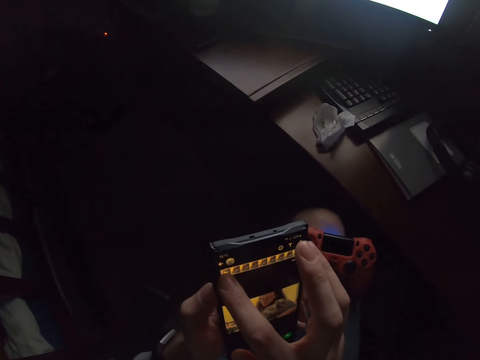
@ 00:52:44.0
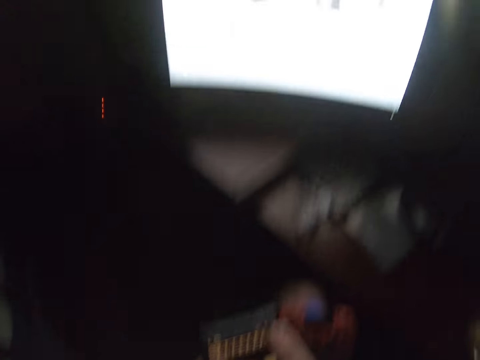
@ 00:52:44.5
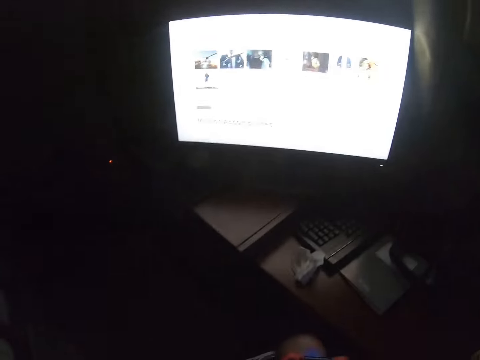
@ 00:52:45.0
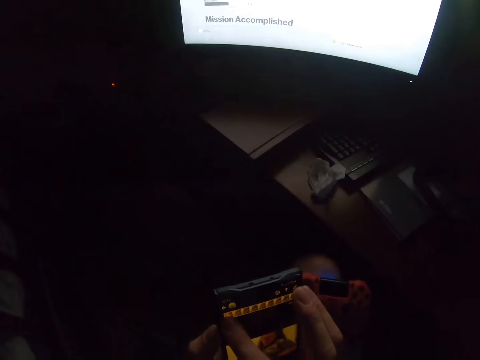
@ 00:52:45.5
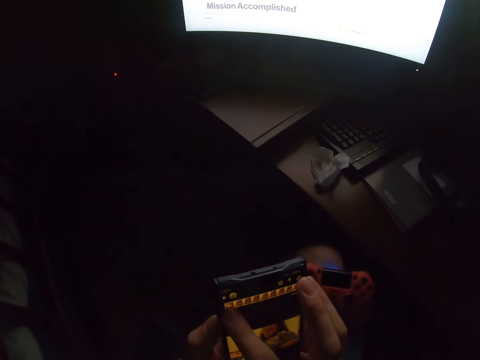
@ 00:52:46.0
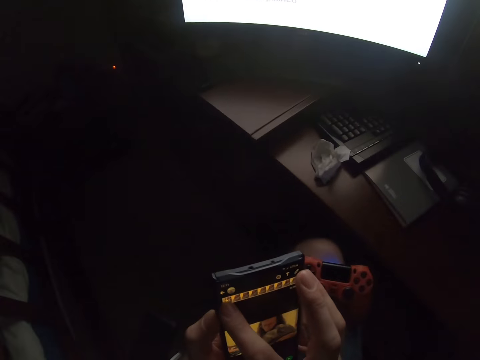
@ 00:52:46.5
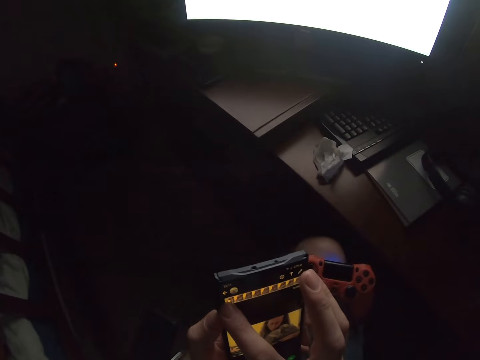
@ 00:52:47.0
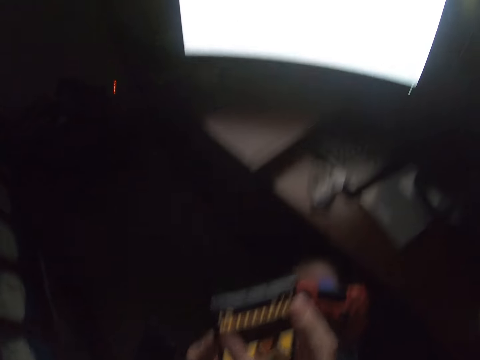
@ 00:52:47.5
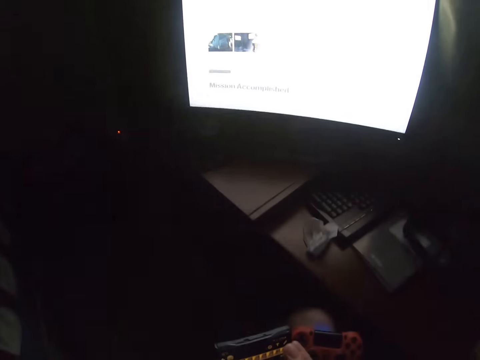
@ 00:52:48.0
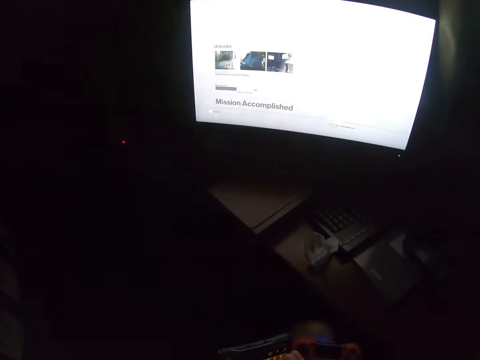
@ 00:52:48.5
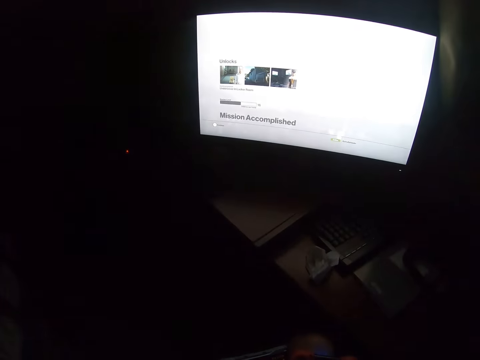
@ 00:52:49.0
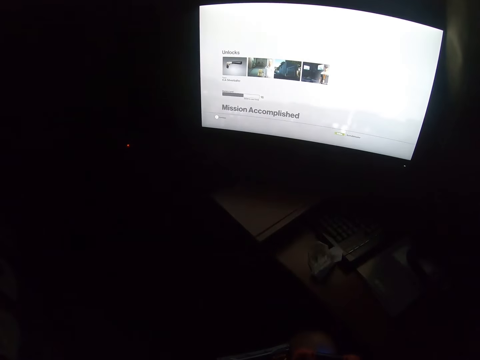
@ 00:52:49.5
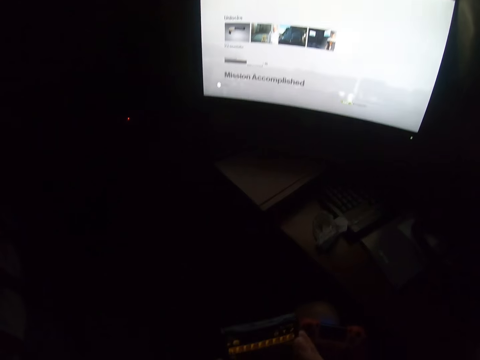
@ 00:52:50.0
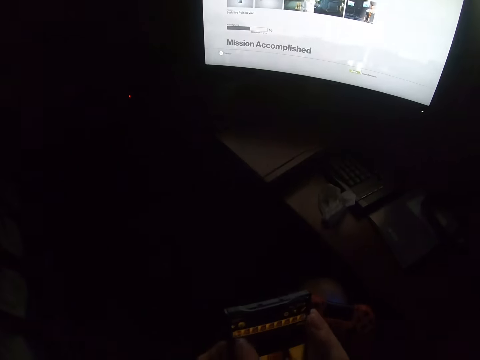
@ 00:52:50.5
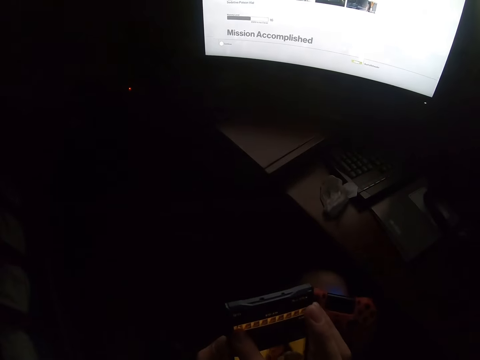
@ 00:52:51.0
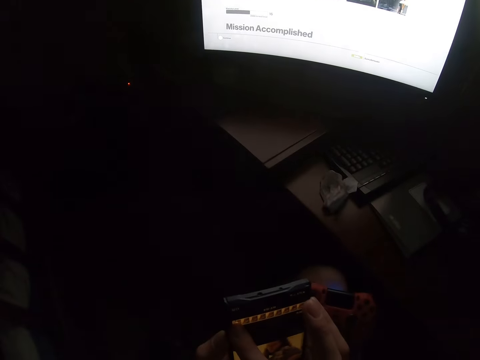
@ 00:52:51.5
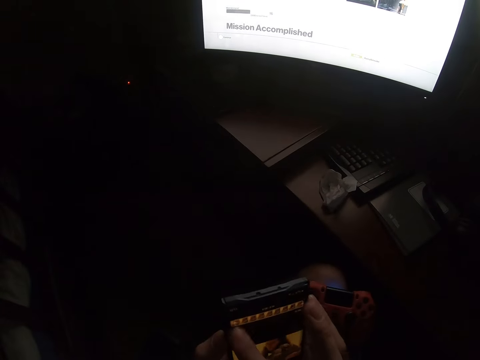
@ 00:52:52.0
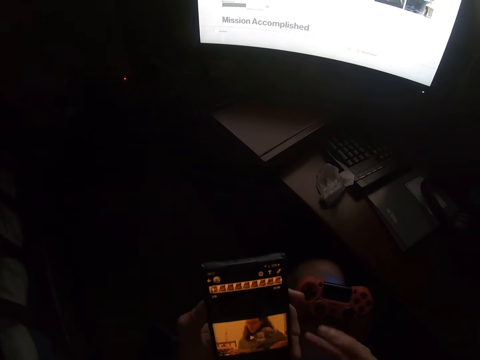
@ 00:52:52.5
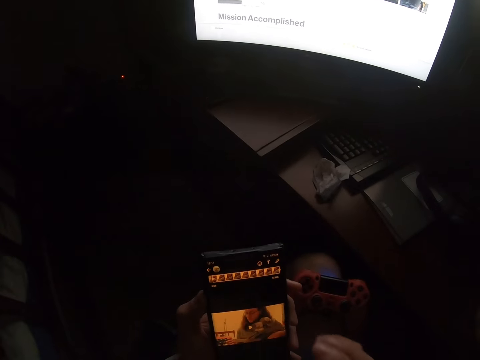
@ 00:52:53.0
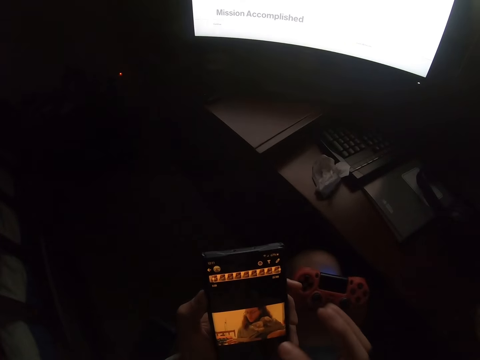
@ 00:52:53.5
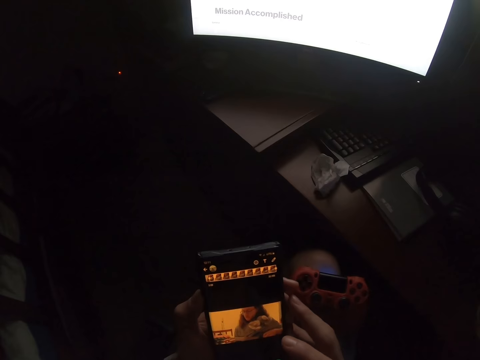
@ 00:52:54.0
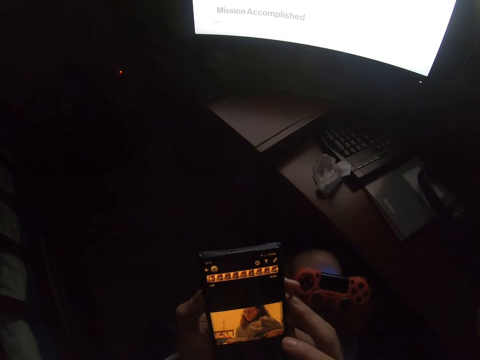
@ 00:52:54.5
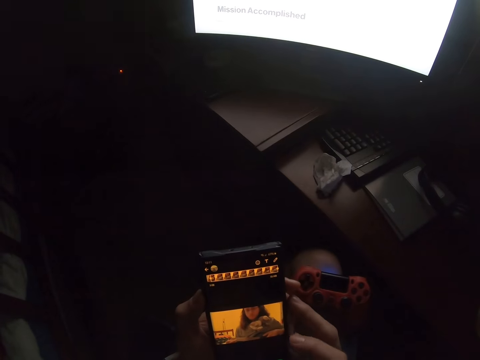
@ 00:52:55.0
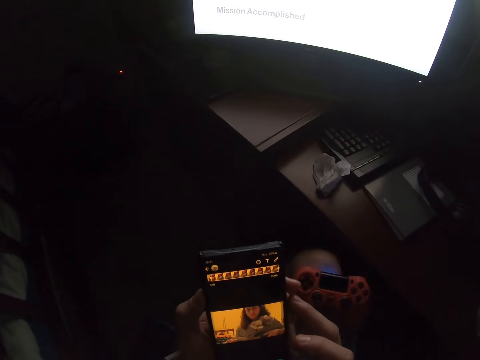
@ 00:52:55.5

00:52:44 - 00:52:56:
The camera wearer looks at the television. They scroll the phone. They look at the television. They scroll the phone.

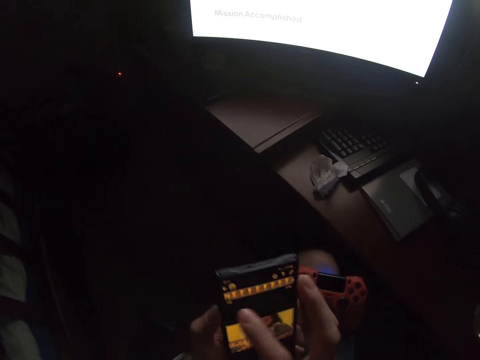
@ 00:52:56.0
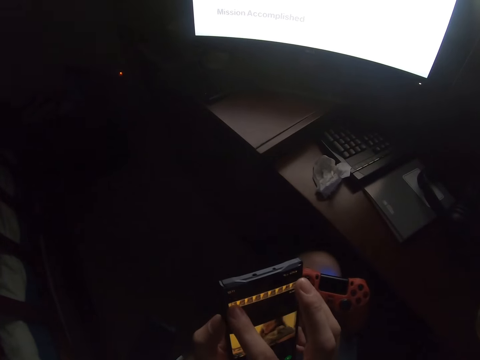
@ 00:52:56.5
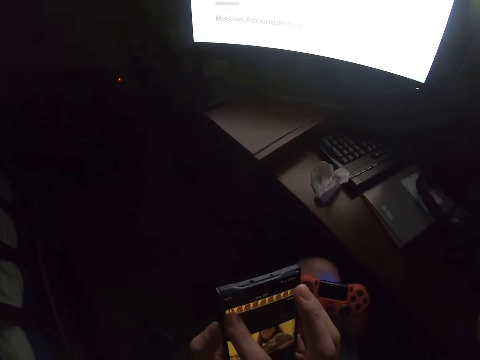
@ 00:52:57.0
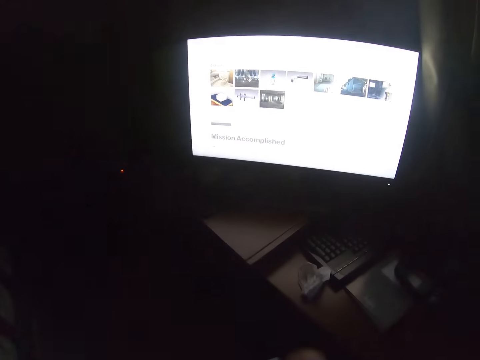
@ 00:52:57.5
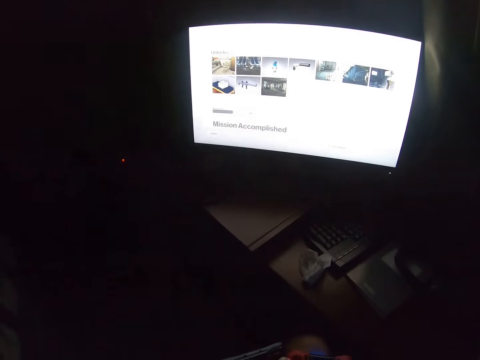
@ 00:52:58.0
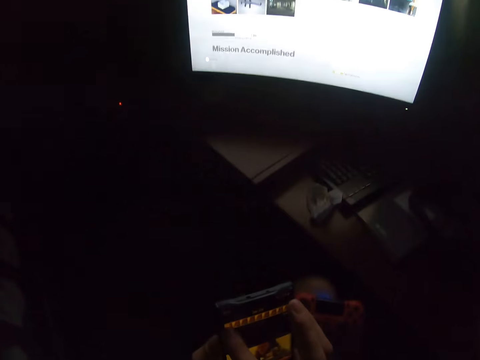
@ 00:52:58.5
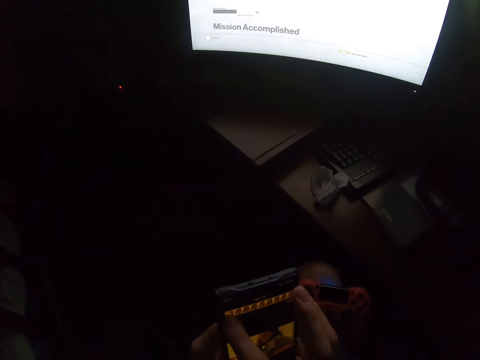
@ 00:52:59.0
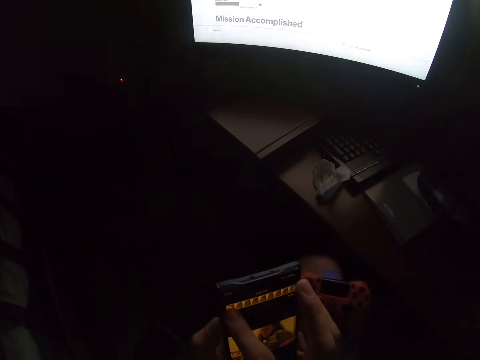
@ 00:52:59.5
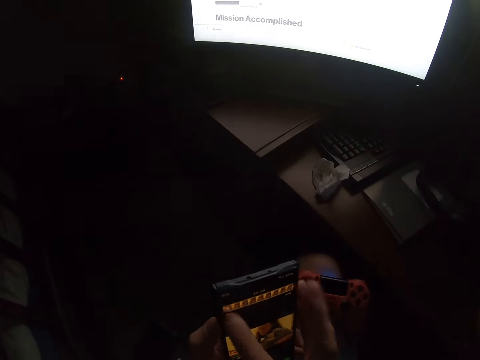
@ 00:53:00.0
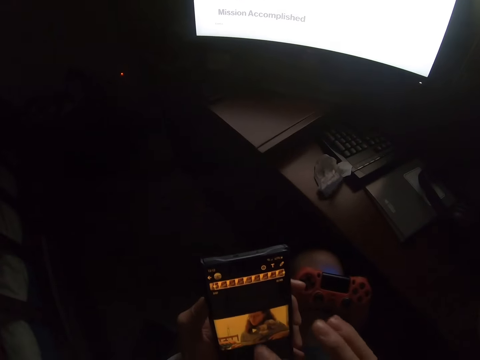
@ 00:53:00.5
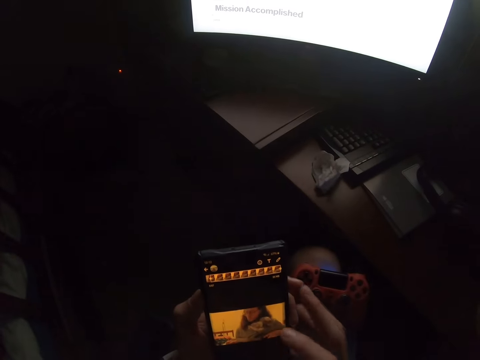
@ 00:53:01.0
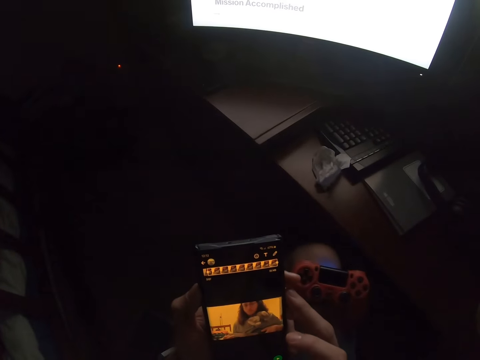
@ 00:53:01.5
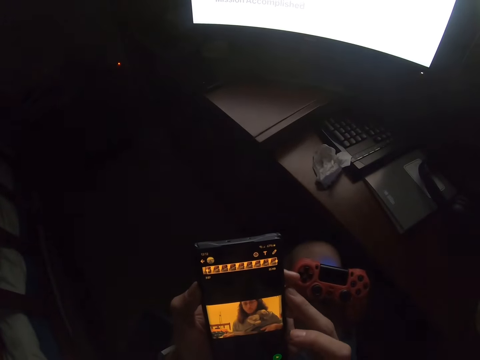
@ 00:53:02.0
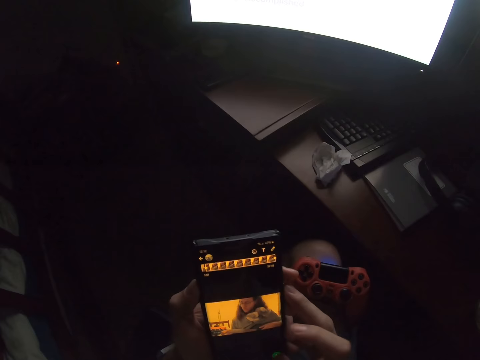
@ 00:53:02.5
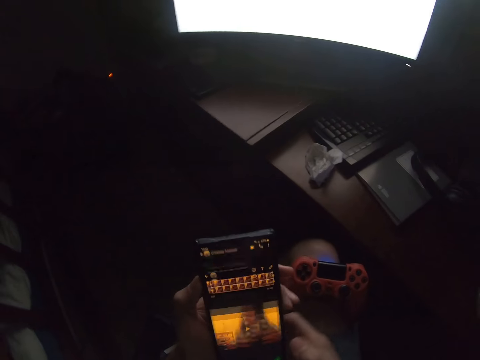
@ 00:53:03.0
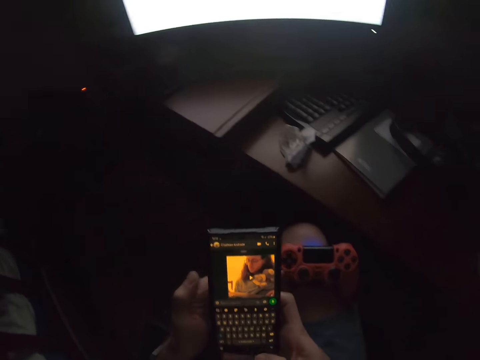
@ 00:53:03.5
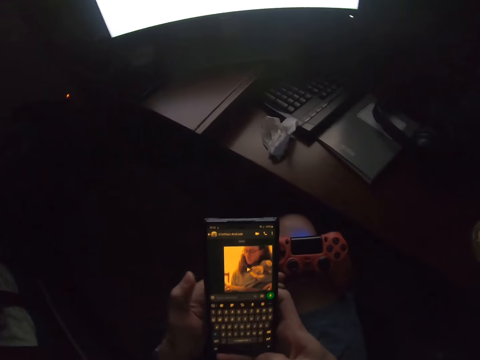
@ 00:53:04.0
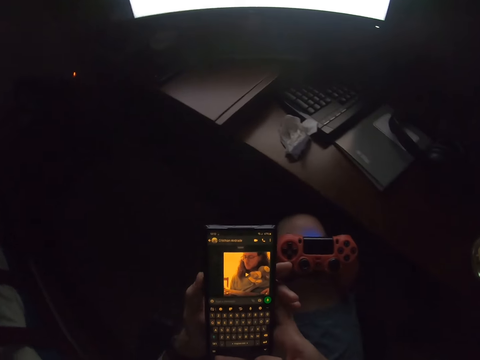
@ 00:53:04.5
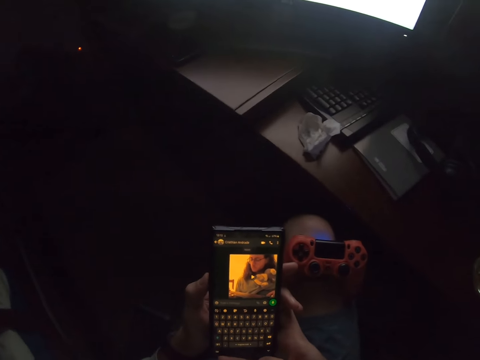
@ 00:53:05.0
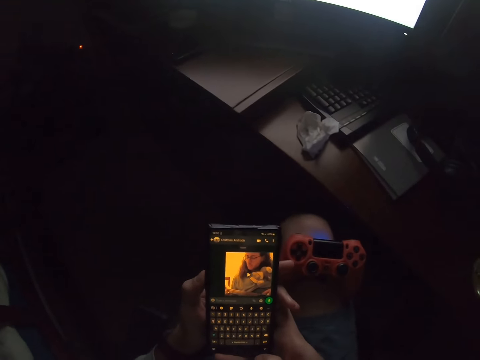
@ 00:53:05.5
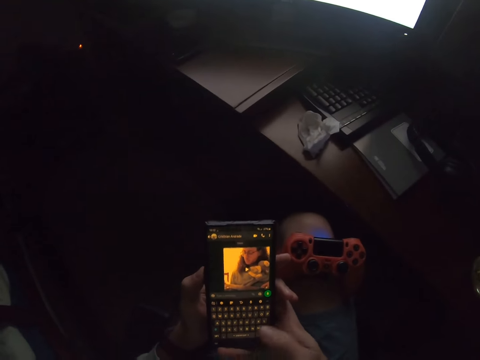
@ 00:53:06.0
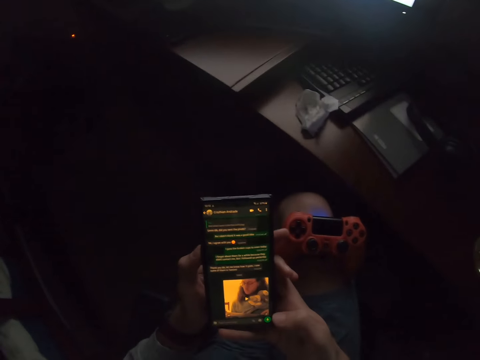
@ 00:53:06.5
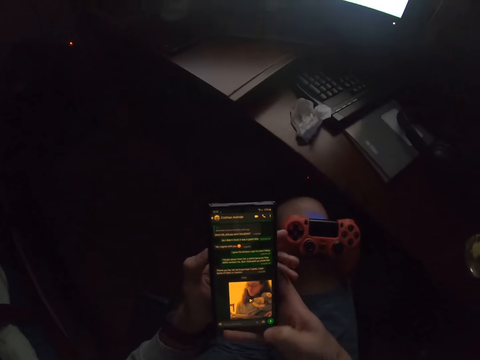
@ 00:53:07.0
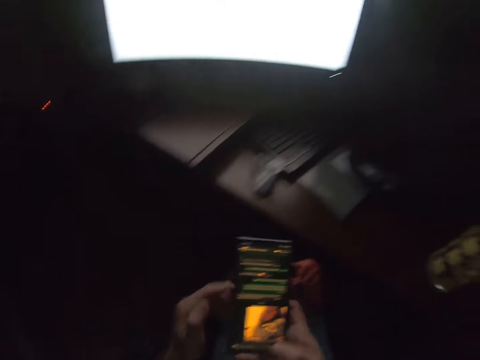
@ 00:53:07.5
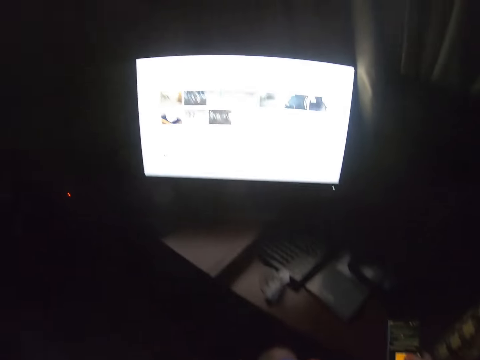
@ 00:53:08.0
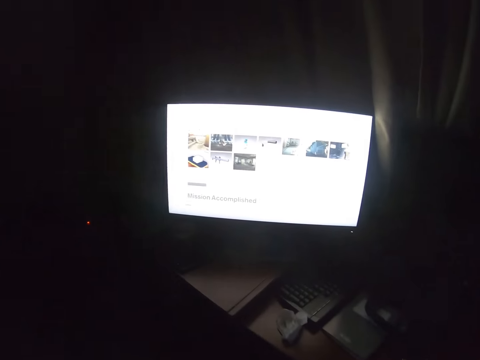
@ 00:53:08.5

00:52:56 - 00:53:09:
The camera wearer looks at the television. They scroll the phone. They place the phone on the table. They look at the television.
